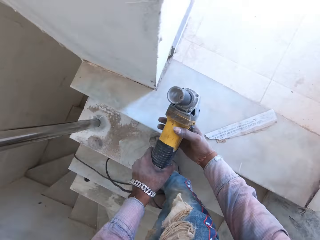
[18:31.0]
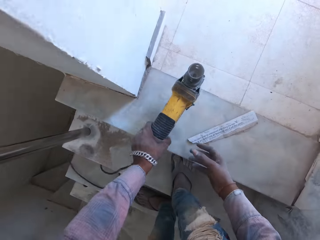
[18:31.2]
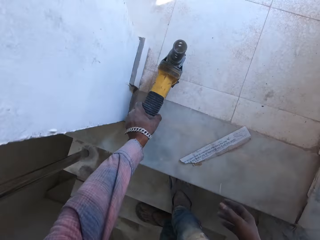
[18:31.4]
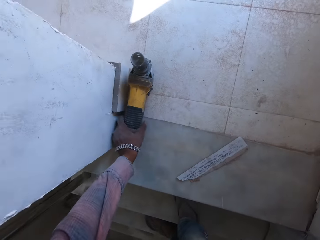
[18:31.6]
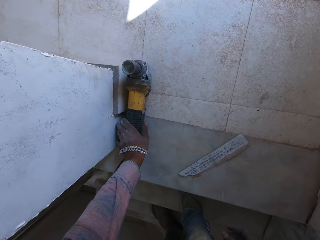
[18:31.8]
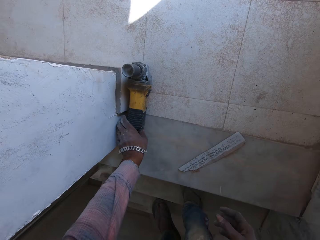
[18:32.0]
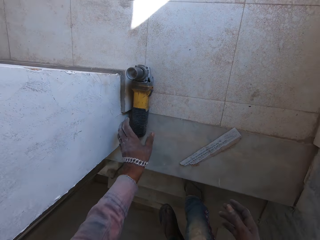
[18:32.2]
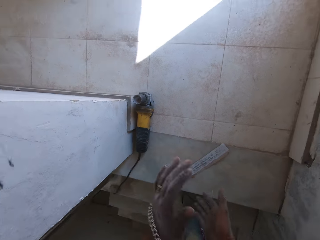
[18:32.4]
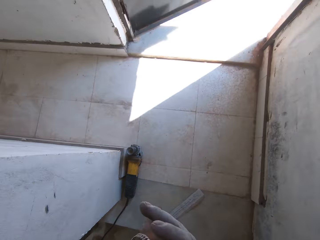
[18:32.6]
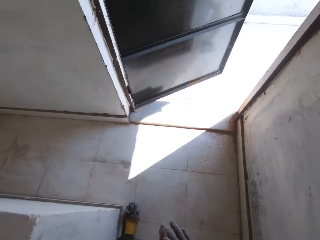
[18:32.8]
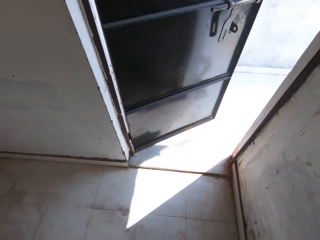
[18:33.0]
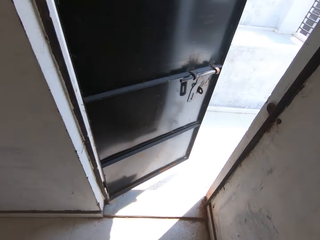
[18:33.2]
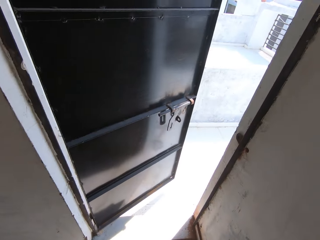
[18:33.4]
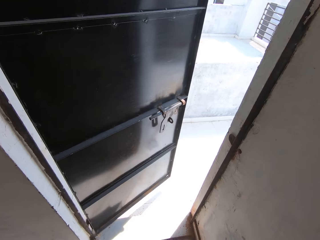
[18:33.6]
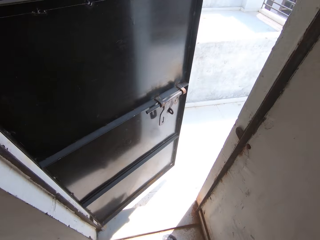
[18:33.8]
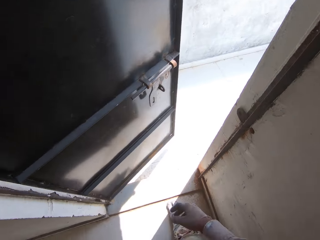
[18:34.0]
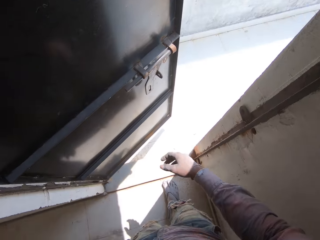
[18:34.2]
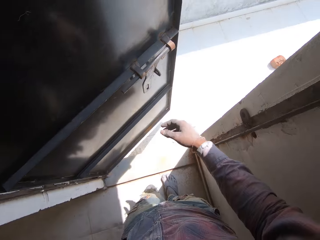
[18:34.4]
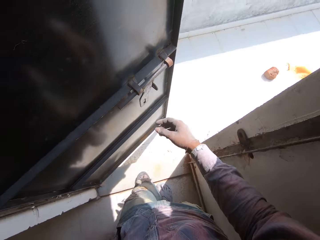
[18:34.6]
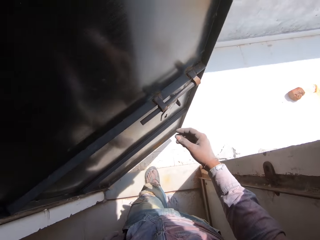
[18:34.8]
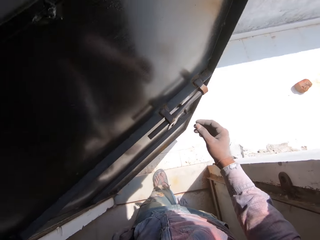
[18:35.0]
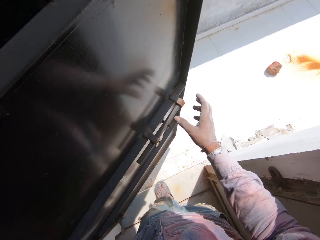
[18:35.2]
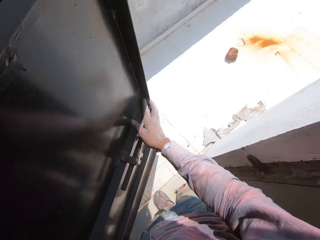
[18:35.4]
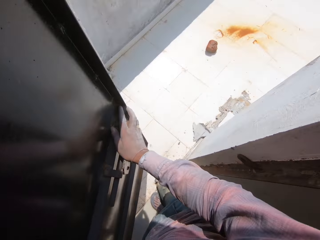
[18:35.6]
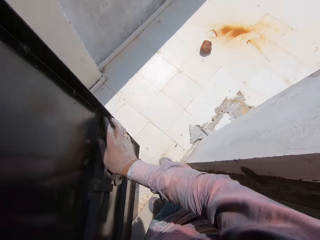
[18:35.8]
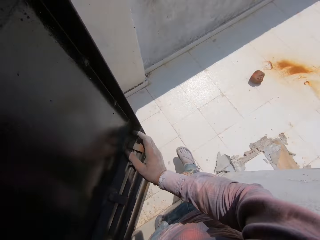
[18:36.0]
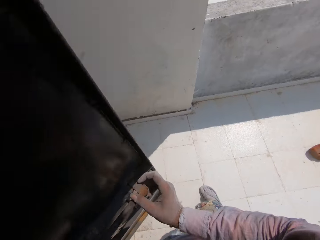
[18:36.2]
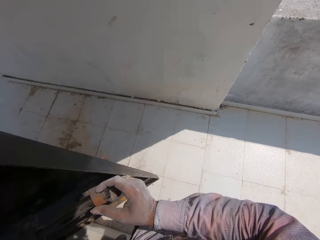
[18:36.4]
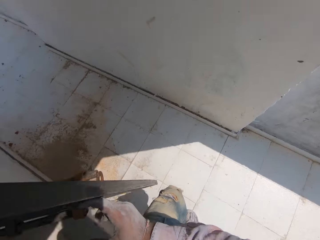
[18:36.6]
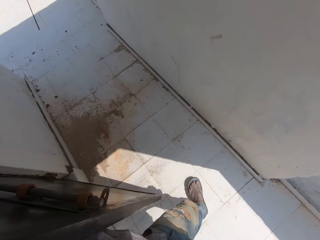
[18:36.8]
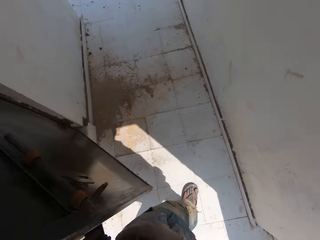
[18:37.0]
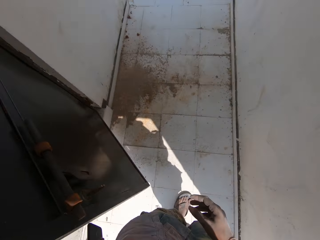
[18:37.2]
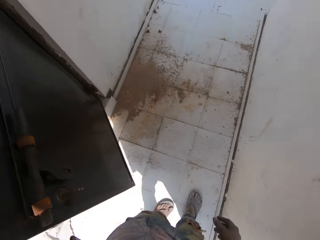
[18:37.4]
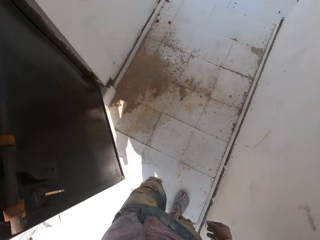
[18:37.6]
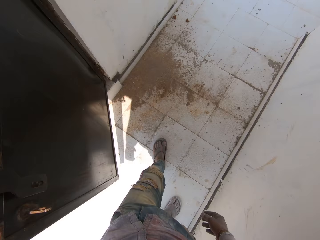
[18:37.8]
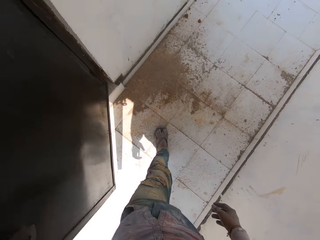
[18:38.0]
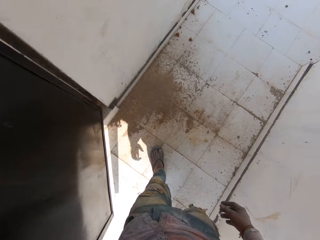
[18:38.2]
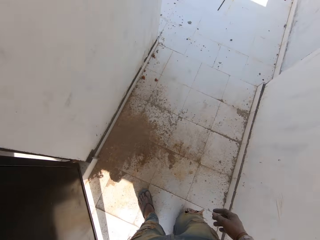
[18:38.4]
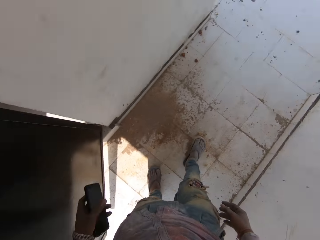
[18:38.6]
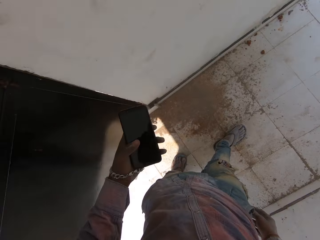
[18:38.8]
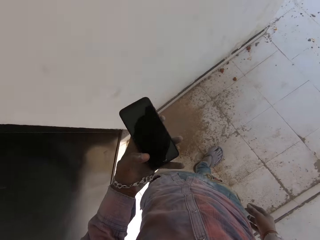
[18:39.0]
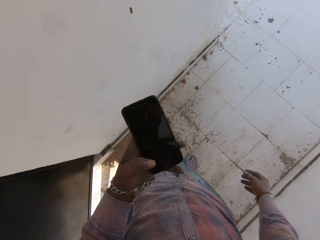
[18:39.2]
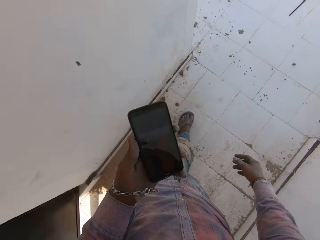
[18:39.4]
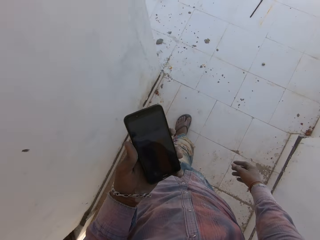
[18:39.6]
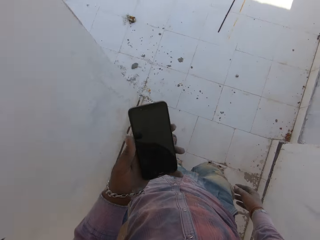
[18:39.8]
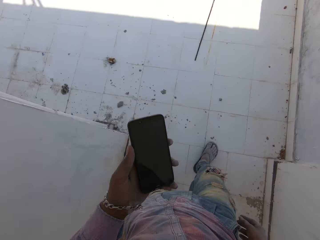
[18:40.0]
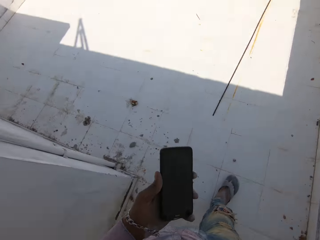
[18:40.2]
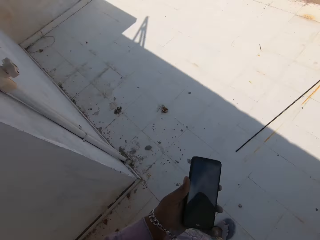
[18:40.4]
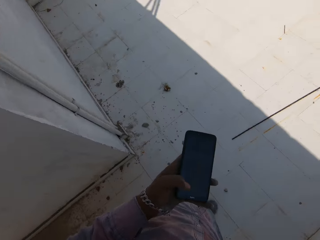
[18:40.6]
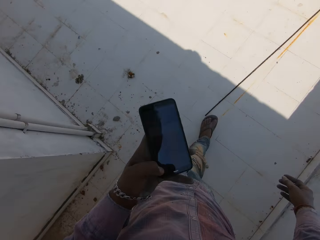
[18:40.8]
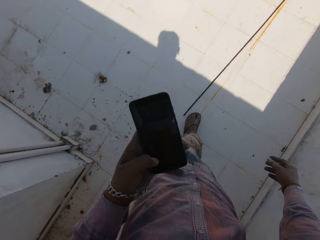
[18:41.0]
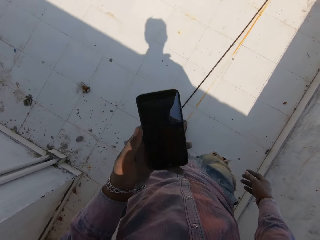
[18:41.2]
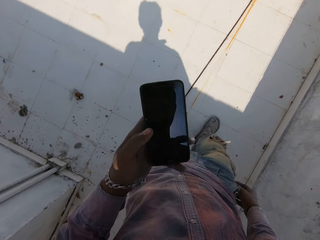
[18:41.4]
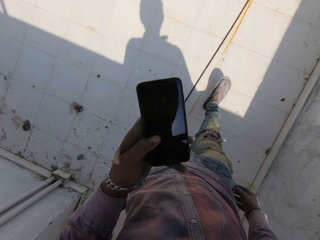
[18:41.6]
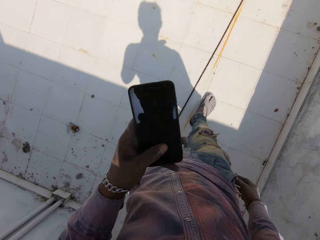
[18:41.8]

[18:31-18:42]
The camera wearer switches the power driller to the other hand and puts the power driller on the floor. He clears his hands. He walks out of the house. He opens the door. He walks around the compound. He pulls his hand off the door. He walks past the door. He holds a phone. He operates the phone with his hand. He walks on the corridor. He walks around the balcony.

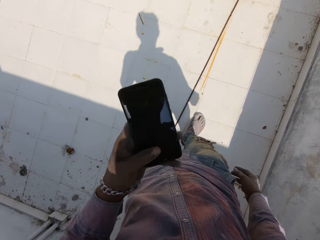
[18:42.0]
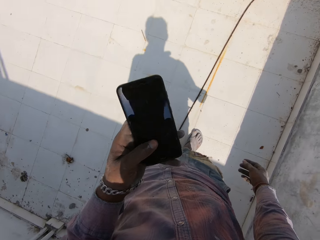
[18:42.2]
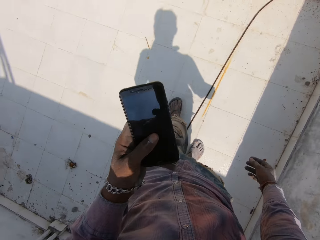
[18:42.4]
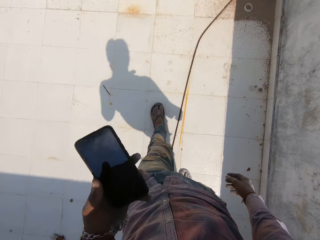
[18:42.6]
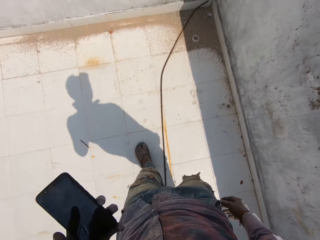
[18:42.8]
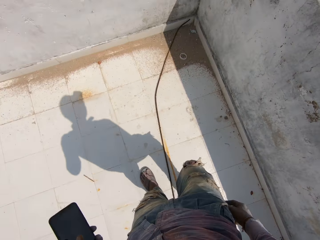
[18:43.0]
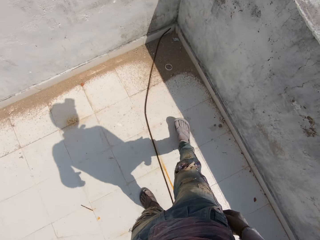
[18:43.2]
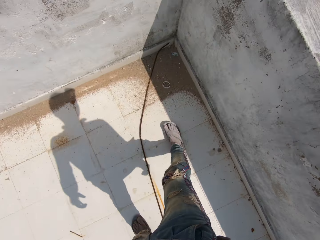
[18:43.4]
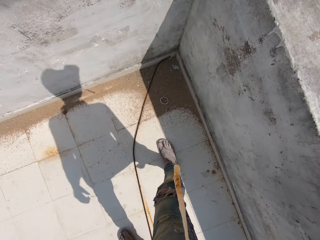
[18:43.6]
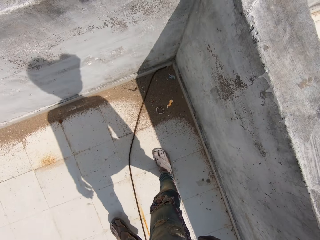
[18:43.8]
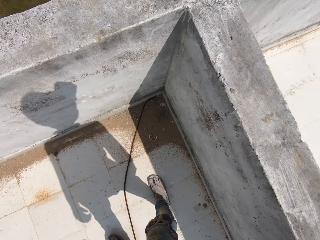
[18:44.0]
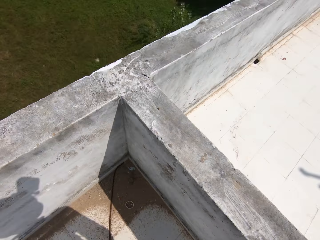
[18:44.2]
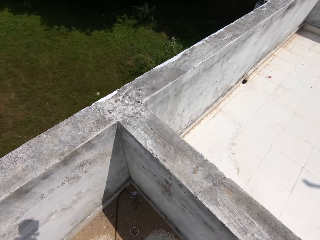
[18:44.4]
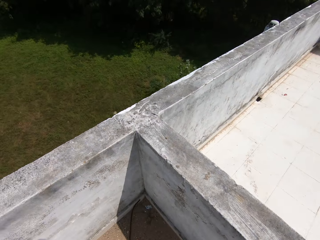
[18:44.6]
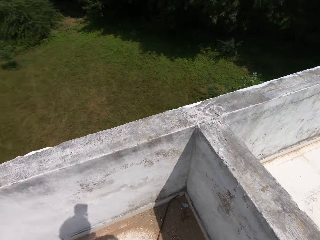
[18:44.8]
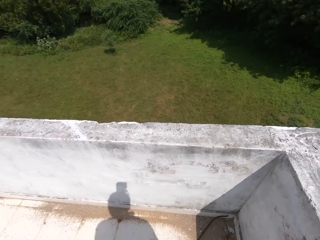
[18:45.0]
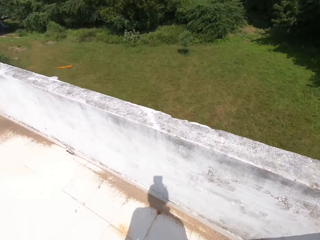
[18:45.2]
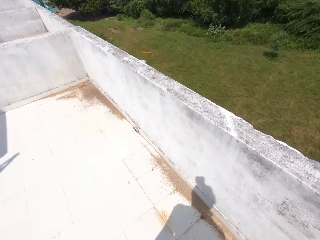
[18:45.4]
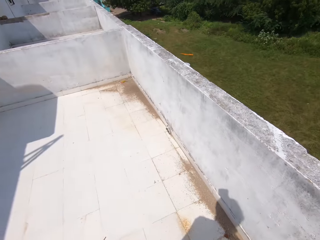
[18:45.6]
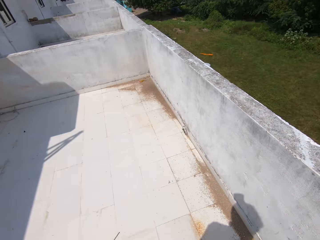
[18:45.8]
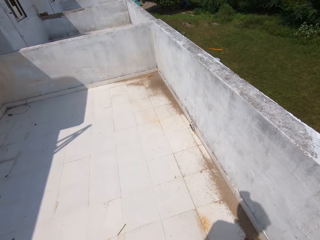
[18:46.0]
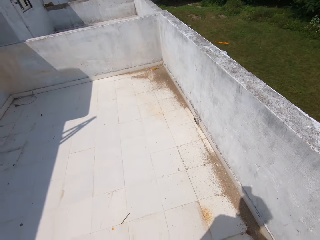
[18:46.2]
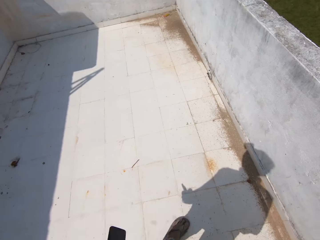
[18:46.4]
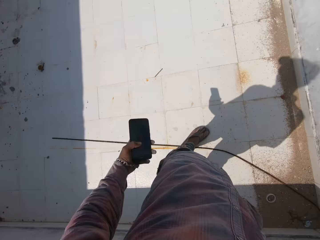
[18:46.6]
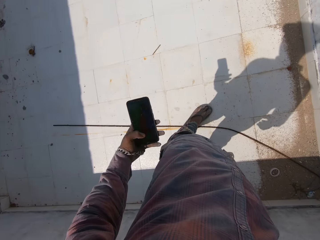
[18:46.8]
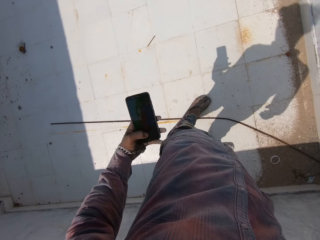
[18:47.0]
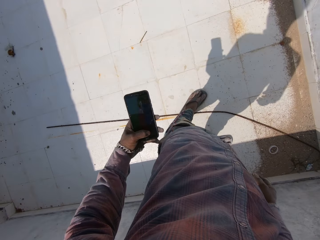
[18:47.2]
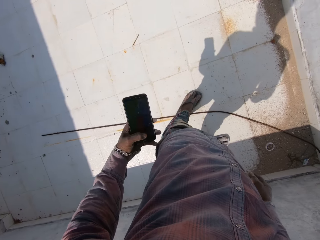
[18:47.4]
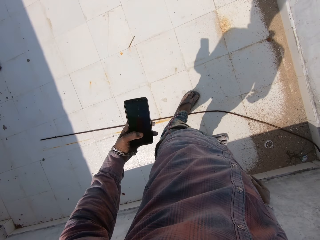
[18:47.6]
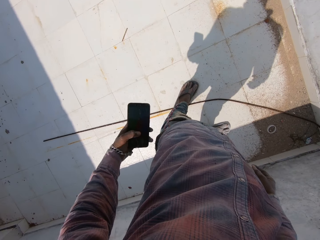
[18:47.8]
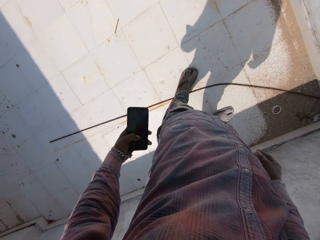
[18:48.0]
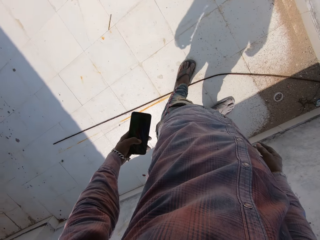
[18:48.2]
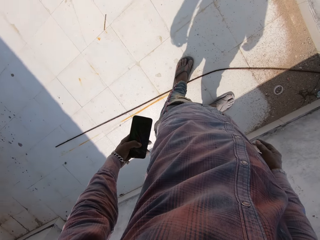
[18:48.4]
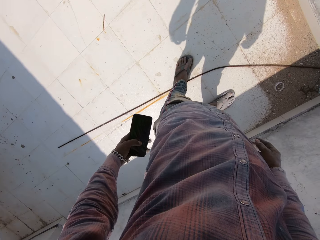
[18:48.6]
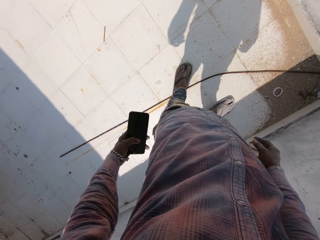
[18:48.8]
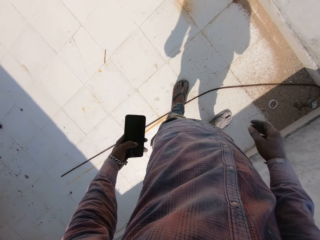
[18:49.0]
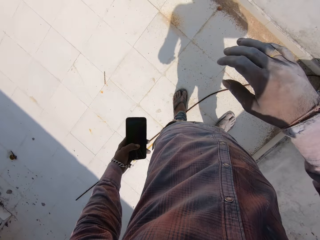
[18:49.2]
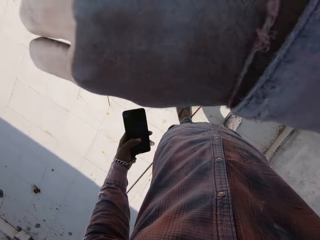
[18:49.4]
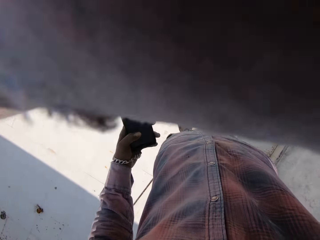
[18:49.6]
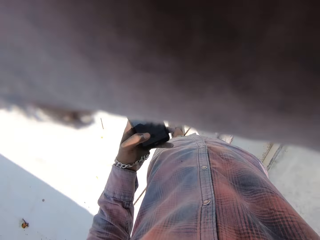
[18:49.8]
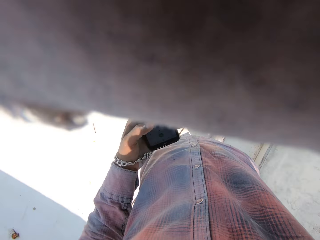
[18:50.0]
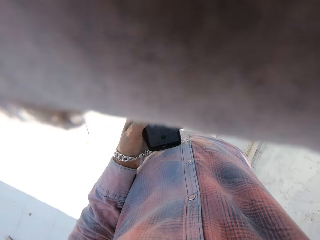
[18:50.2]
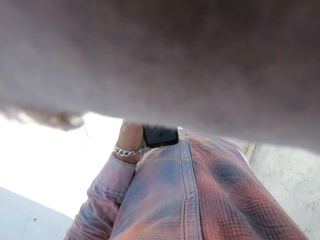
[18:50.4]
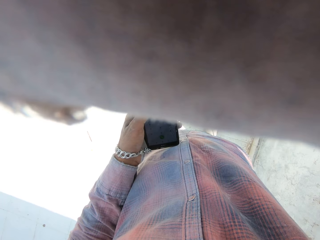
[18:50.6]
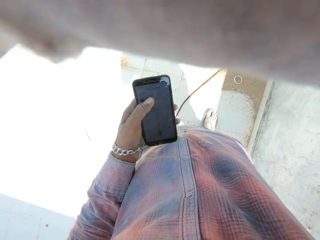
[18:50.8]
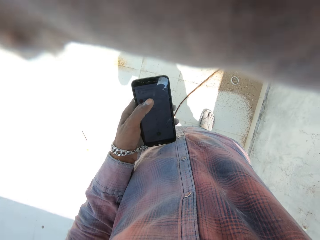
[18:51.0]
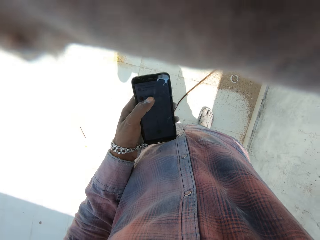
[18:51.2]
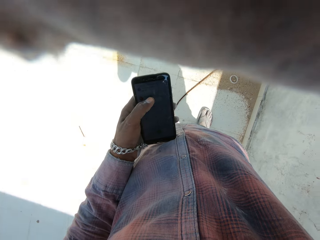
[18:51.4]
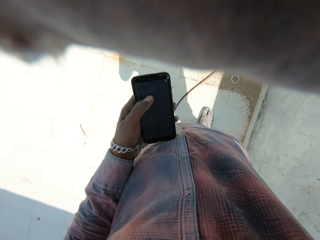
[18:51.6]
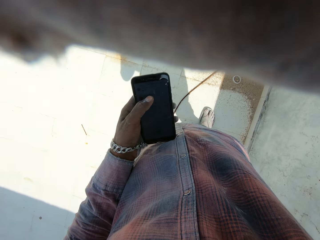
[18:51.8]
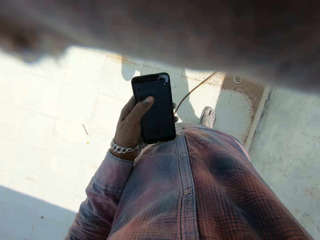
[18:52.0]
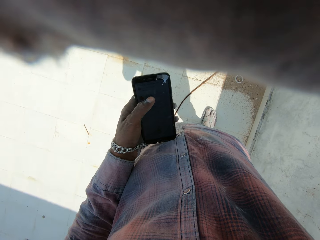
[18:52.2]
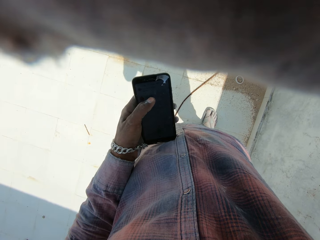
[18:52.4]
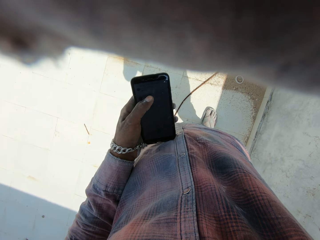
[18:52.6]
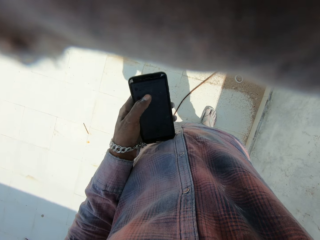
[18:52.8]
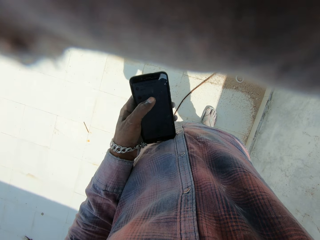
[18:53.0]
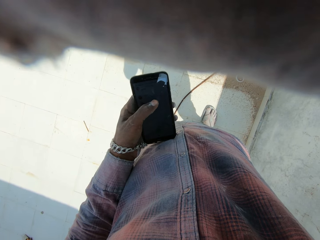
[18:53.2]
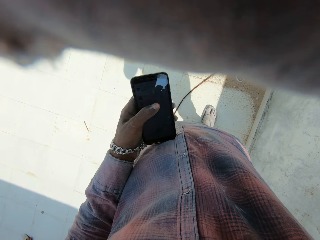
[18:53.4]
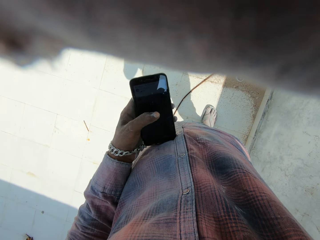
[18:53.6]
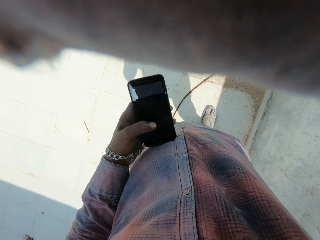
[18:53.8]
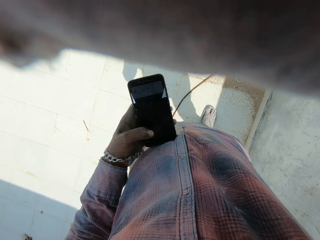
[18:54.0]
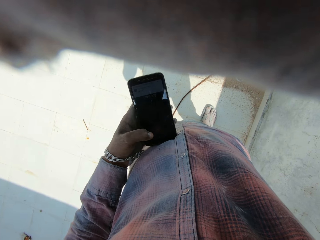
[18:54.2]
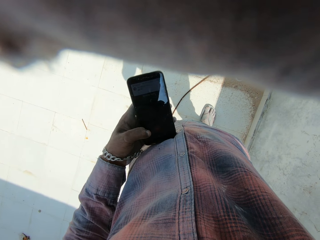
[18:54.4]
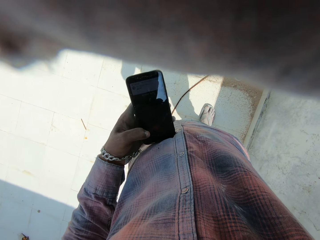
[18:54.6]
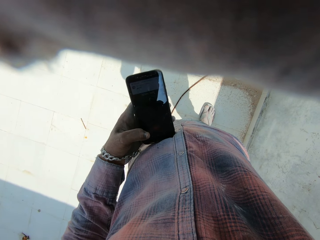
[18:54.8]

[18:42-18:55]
The camera wearer operates a phone with his hand. He walks around the balcony. He spits on the floor. He looks around the compound. He walks around the balcony. He operates the phone with his hand. He lifts his hand. He wipes his face. He operates the phone with his hand.
